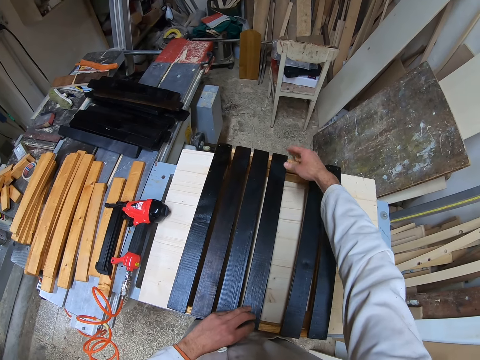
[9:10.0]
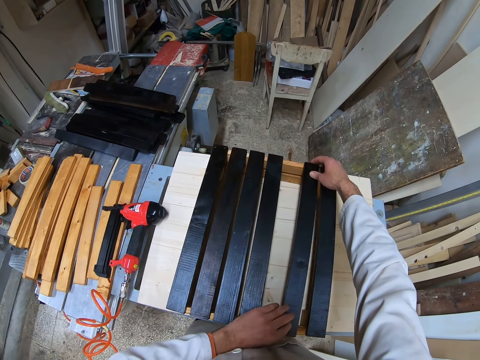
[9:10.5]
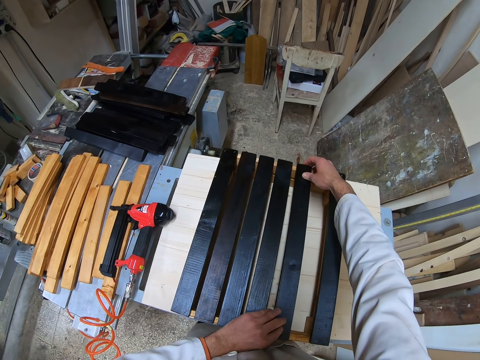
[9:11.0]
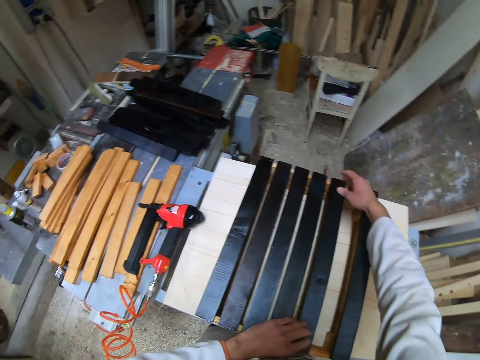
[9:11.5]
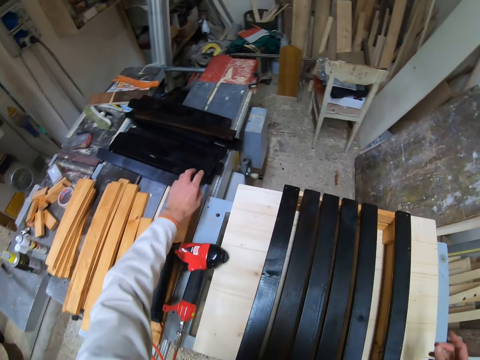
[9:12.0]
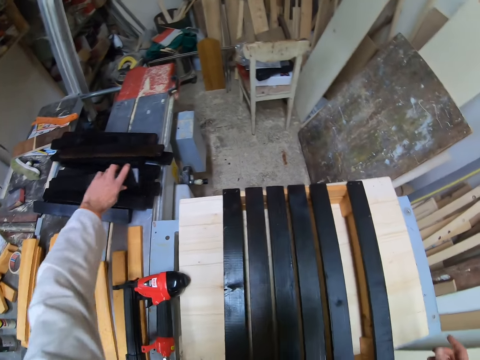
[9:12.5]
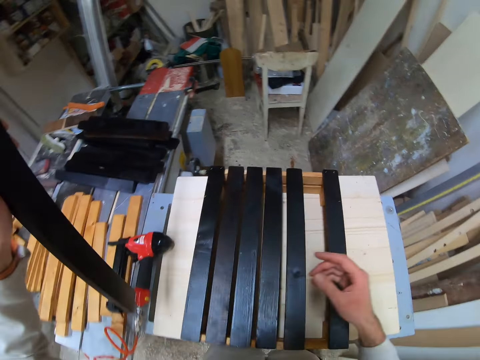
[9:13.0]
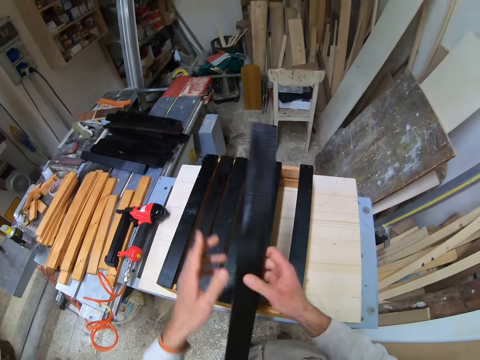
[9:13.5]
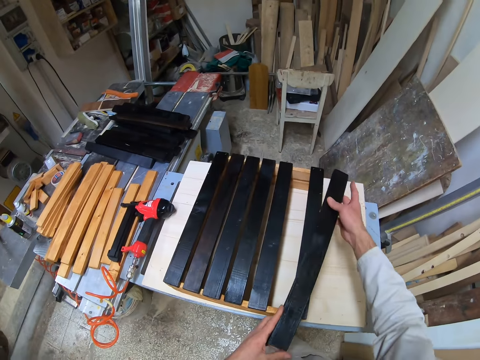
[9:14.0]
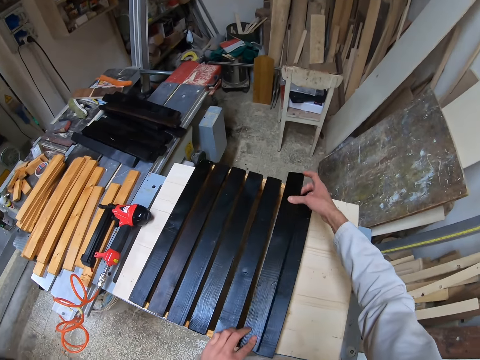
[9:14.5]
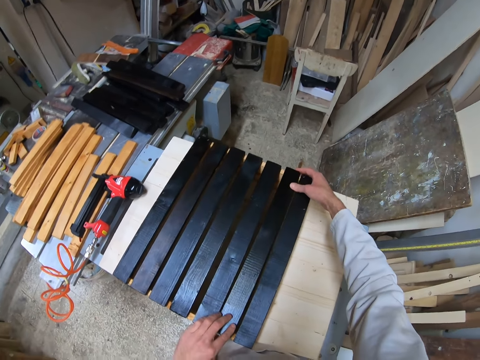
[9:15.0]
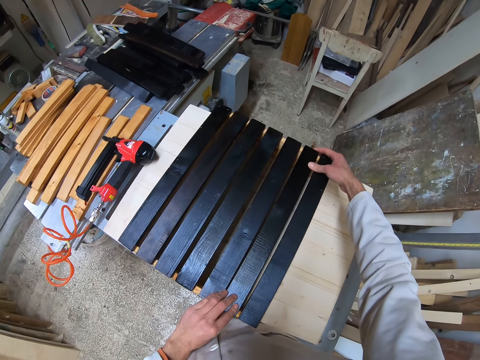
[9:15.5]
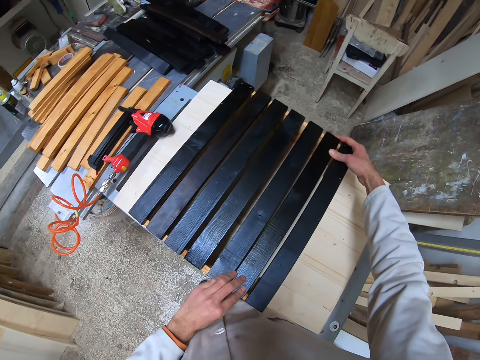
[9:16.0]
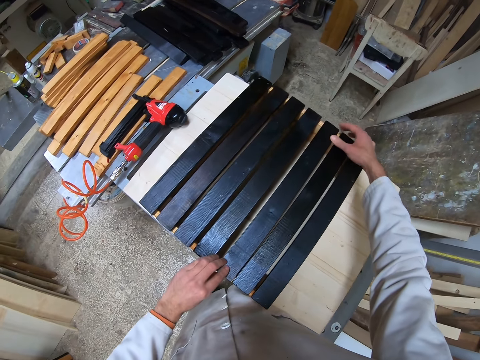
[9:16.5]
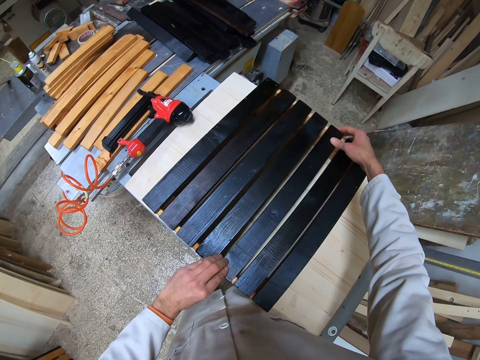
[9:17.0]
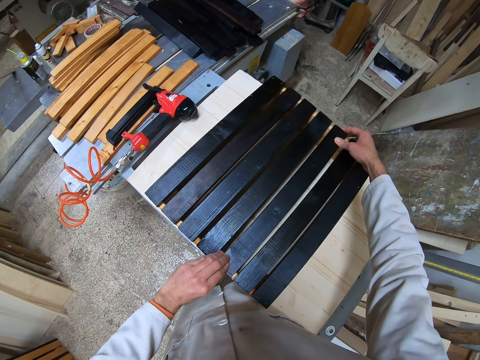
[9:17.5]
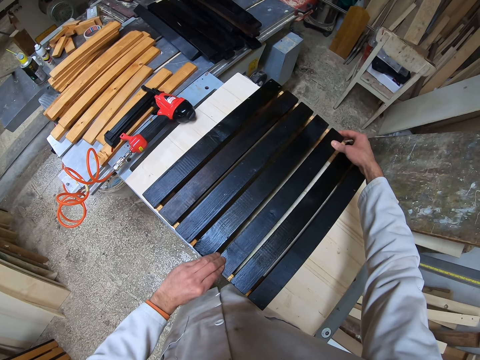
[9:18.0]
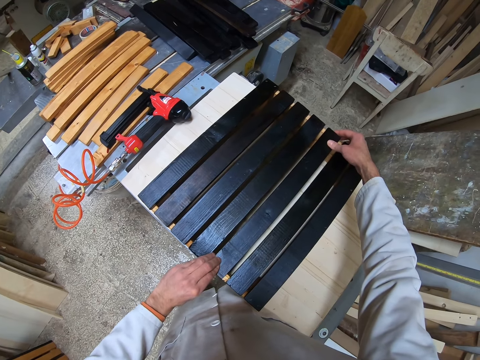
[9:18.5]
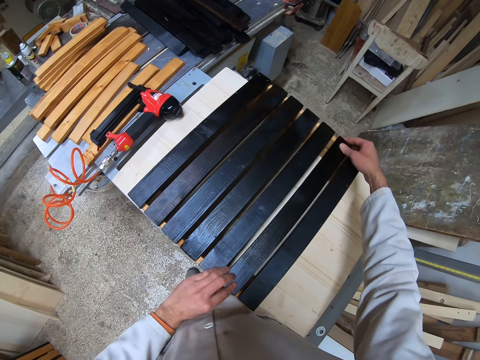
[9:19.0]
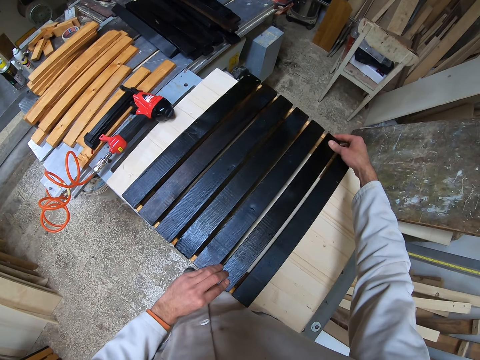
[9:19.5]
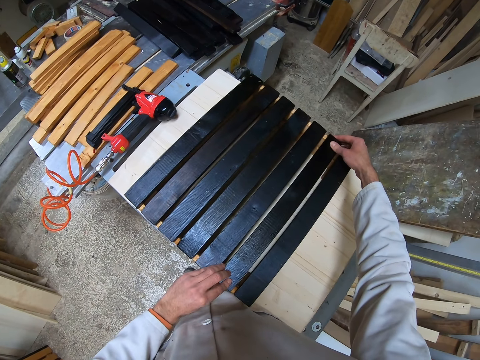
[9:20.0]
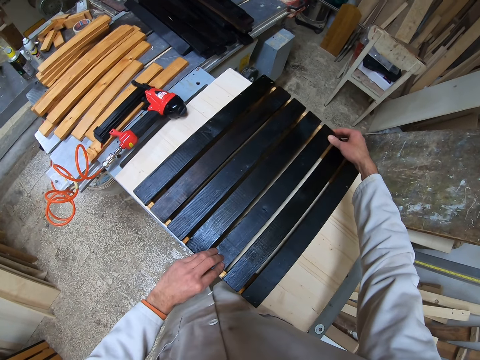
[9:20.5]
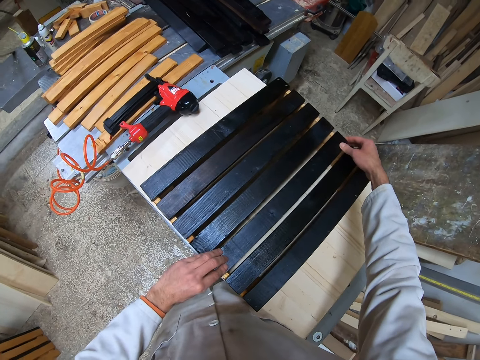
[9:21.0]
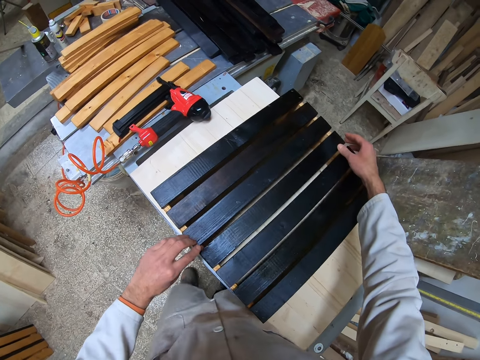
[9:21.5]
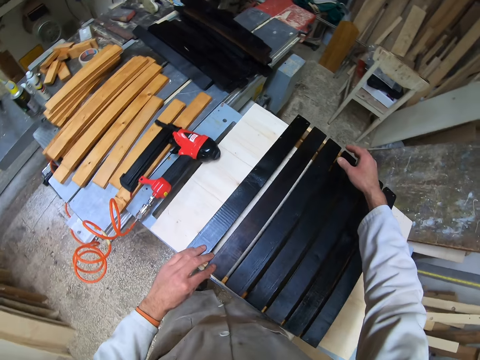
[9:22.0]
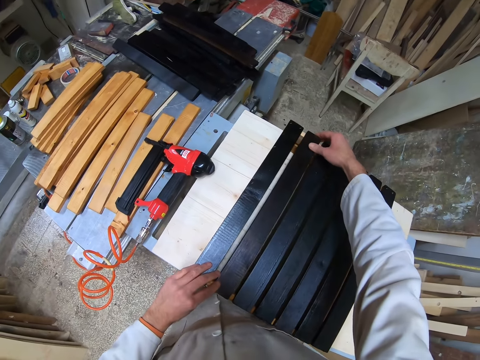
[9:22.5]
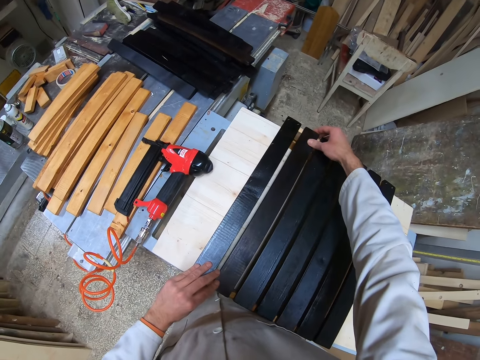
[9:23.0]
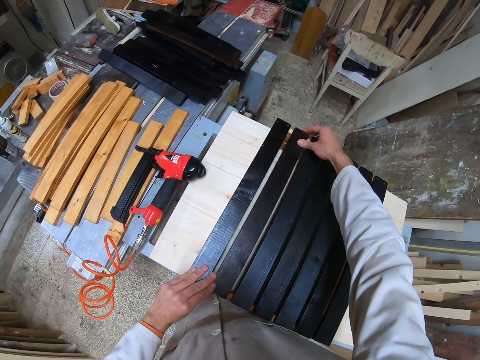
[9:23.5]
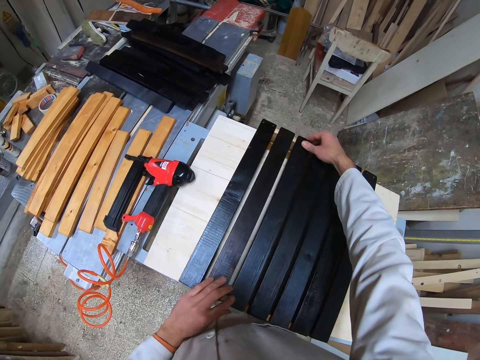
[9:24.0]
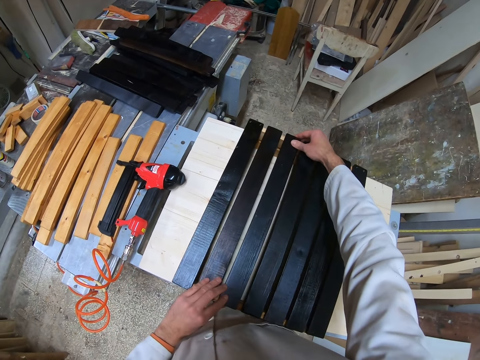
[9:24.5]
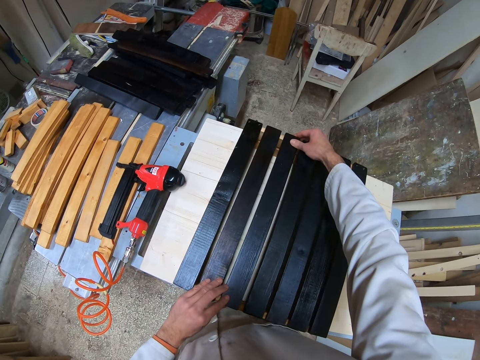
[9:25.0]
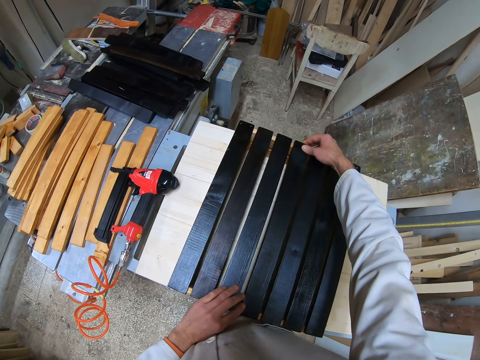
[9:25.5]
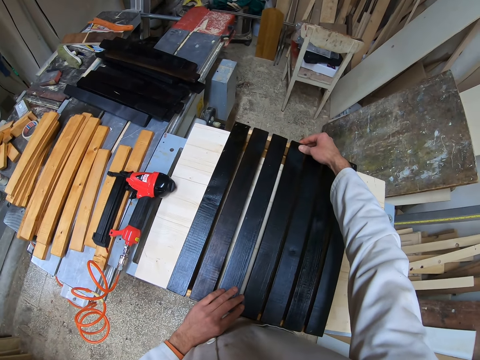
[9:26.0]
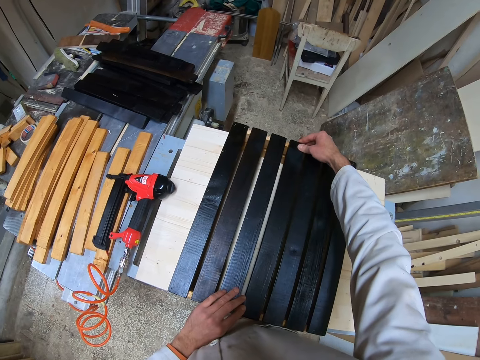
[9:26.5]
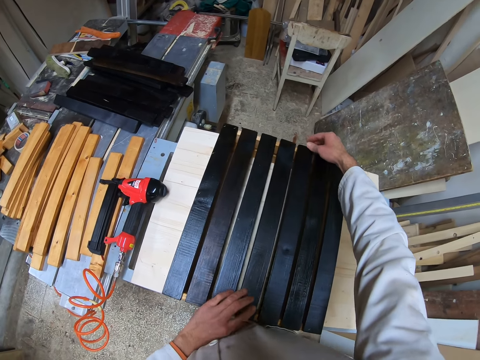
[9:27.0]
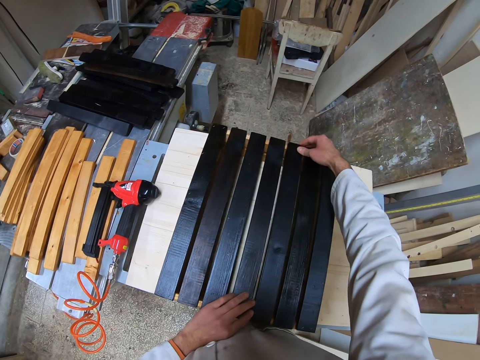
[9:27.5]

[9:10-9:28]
The camera wearer stretches his hand. He picks up a polished plank or piece of wood from the table of planks with his left hand. He transfers the polished plank from his left hand to his right hand. He holds the piece of wood with both hands. He places the polished plank on the joined planks or wood structure with both hands. He adjusts the planks on the joined planks on the table with both hands. He moves around. He arranges pieces of wood on the wood structure.

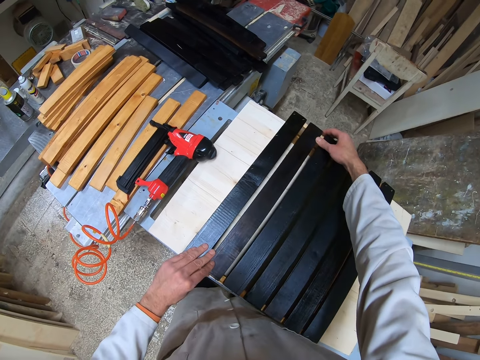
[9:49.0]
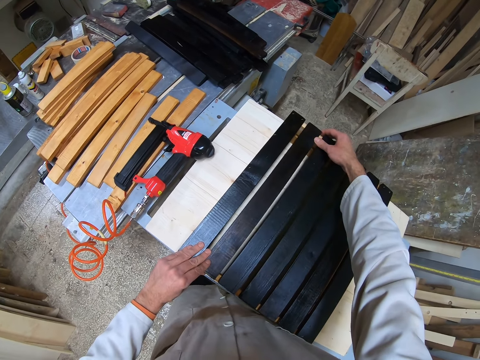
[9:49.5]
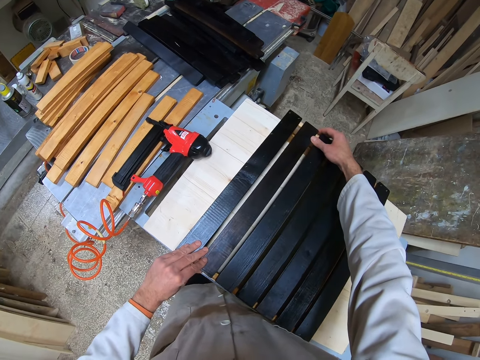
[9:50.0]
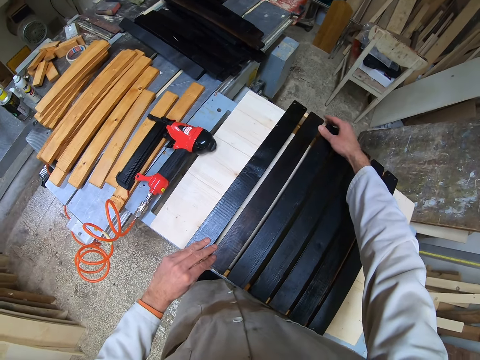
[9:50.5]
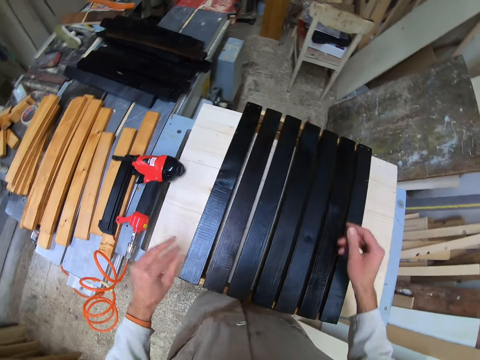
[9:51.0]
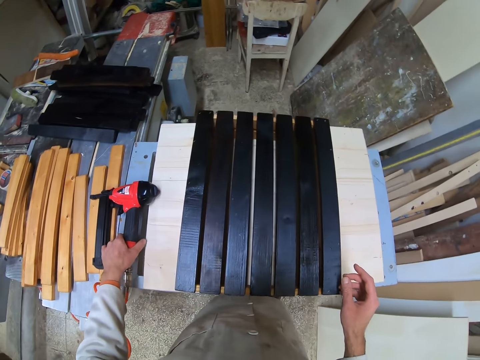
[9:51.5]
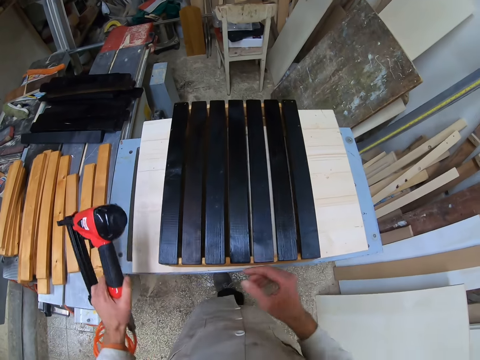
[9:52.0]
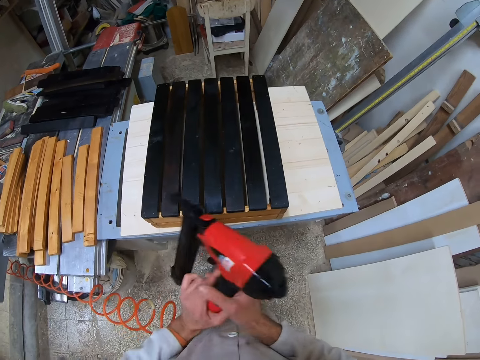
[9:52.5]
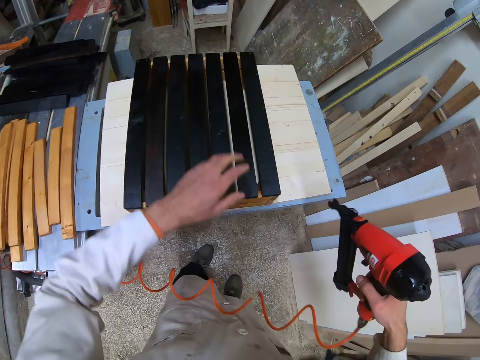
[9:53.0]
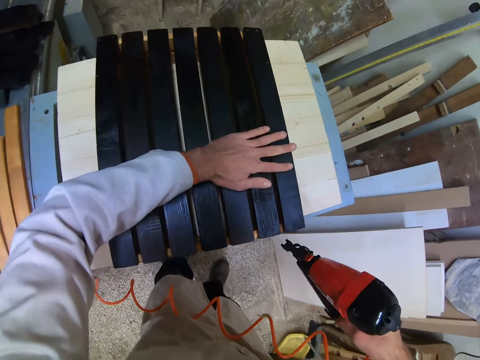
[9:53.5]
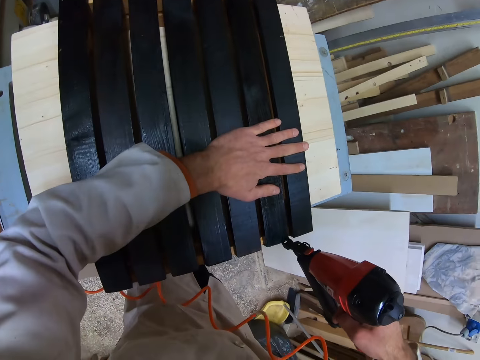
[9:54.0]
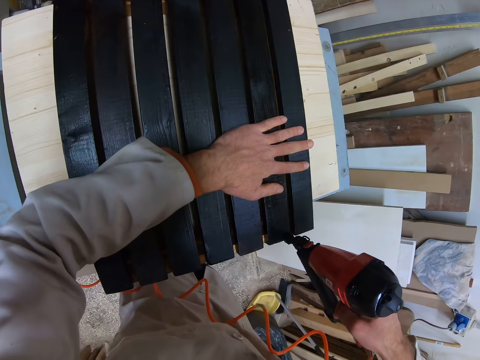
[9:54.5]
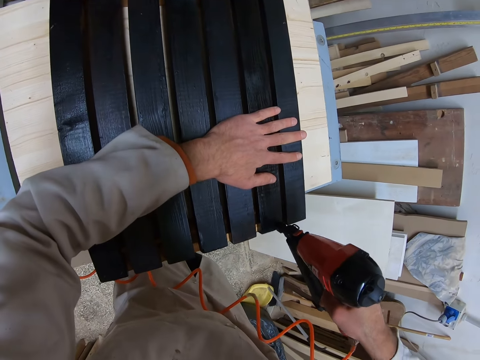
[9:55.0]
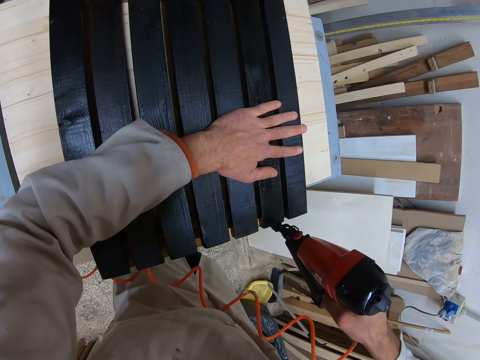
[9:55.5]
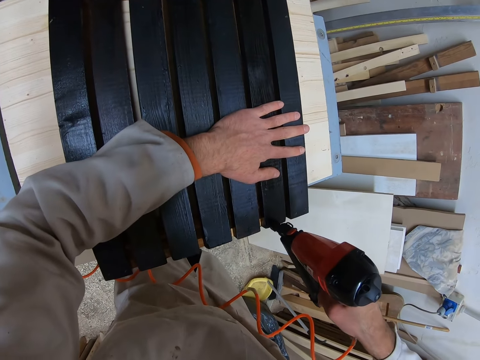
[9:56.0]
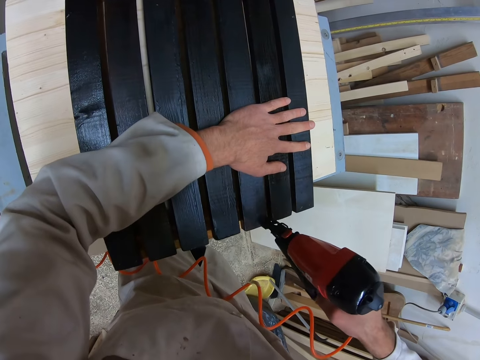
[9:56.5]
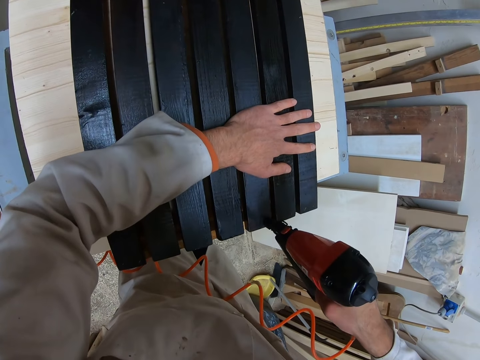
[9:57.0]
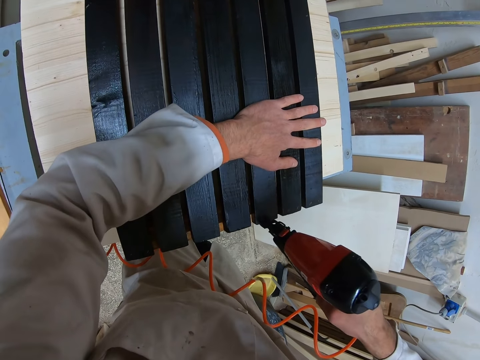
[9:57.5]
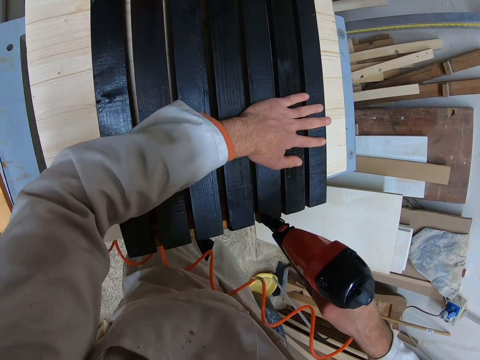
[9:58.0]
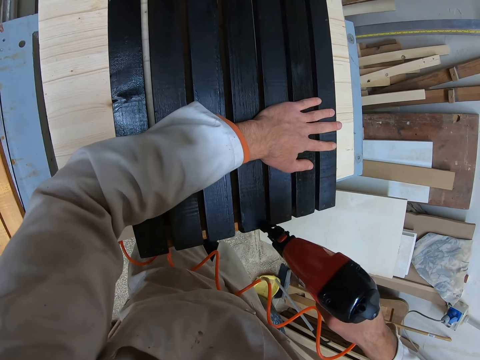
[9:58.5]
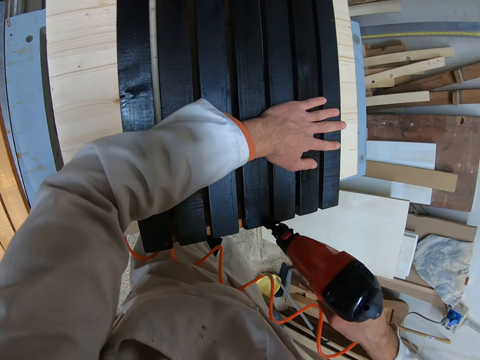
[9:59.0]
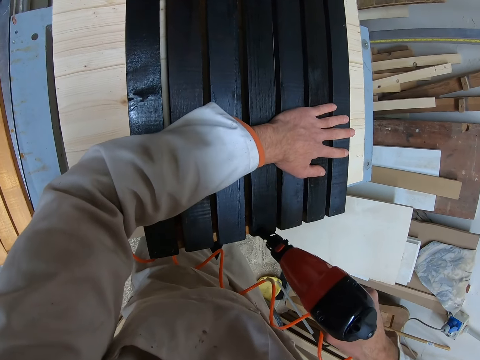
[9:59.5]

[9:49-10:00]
The camera wearer looks around. He picks up a nailer from a table of planks with his left hand. He transfers the nailer from his left hand to his right hand. He holds the planks on the table with his left hand. He drives a nail into the planks on the table with the nailer in his right hand. He drives a nail into the planks on the table repeatedly.
